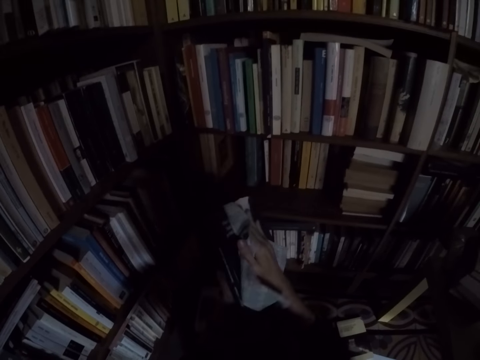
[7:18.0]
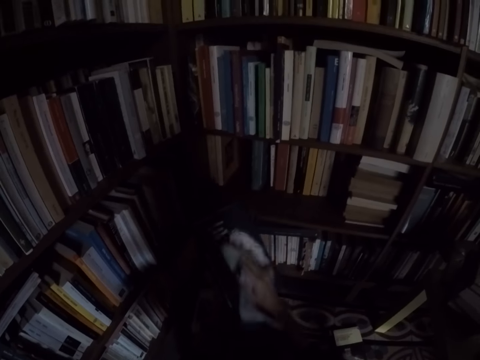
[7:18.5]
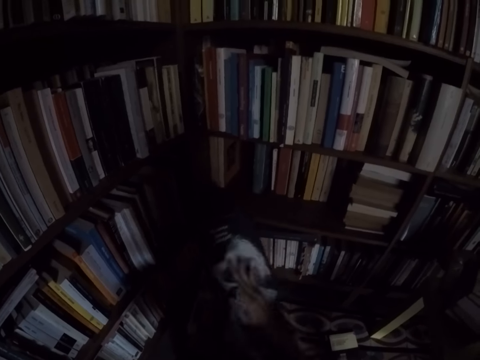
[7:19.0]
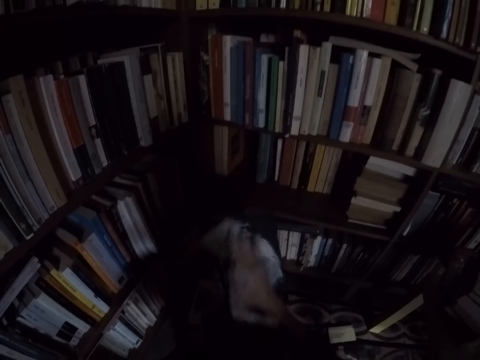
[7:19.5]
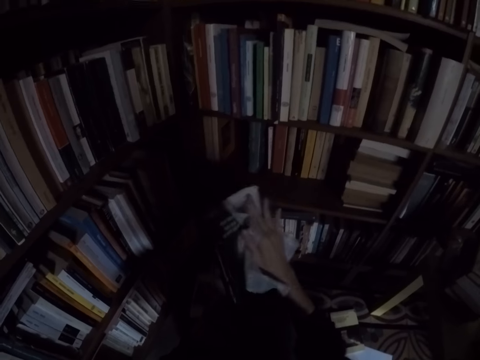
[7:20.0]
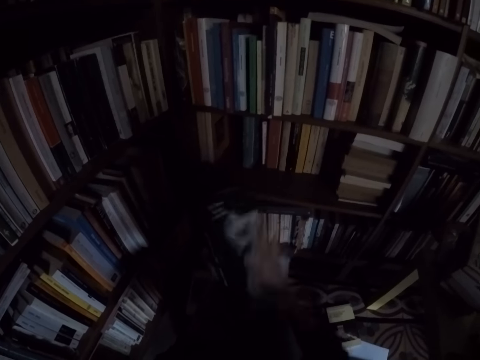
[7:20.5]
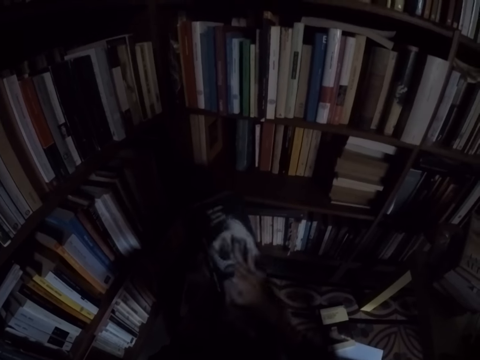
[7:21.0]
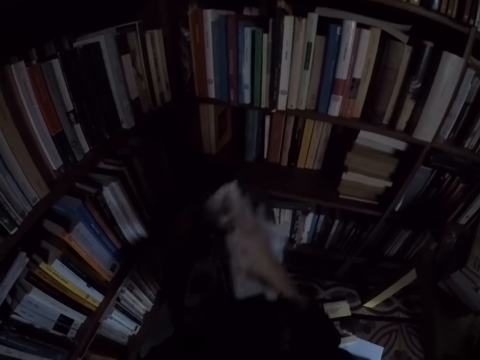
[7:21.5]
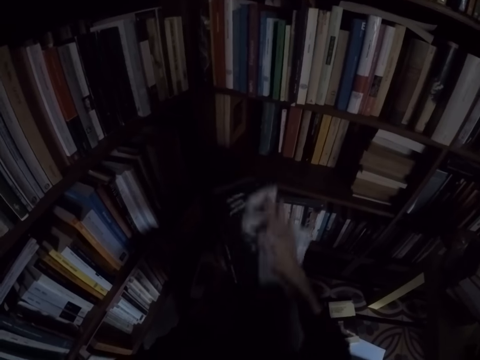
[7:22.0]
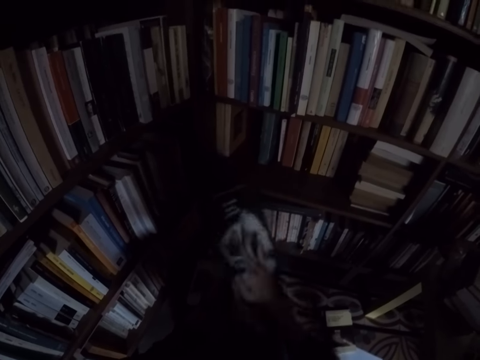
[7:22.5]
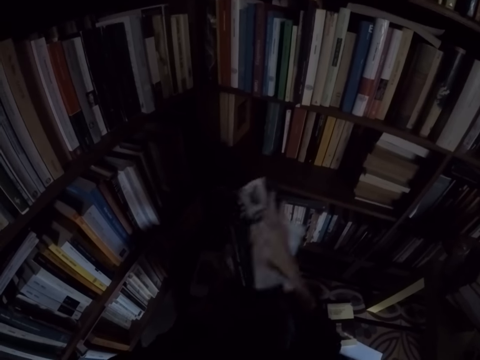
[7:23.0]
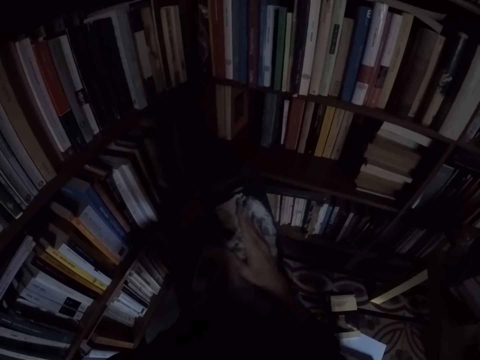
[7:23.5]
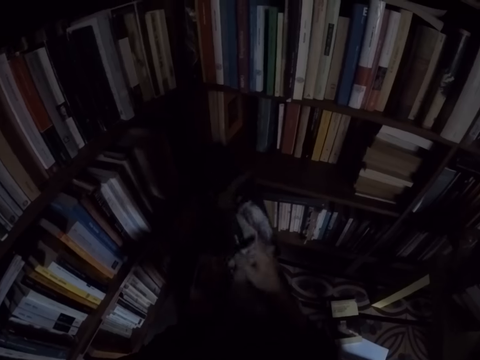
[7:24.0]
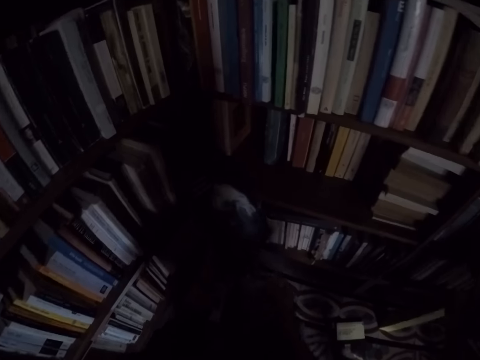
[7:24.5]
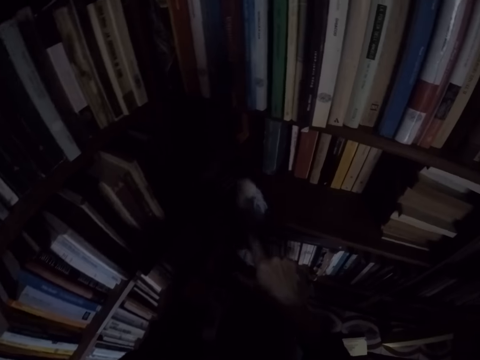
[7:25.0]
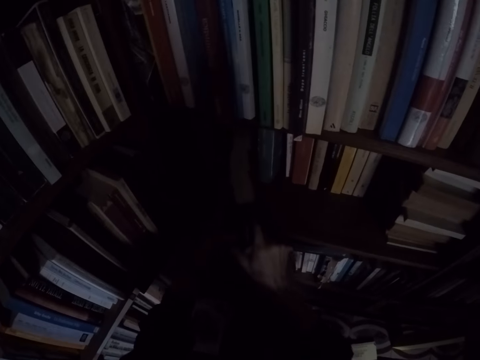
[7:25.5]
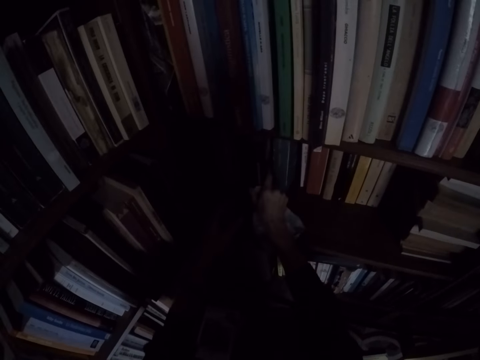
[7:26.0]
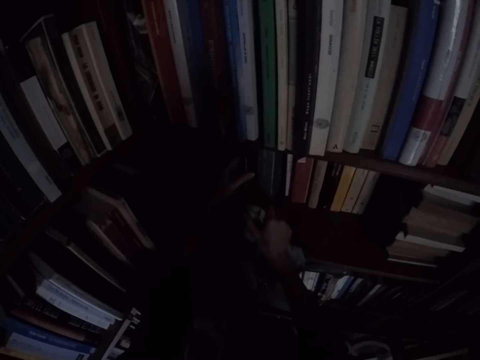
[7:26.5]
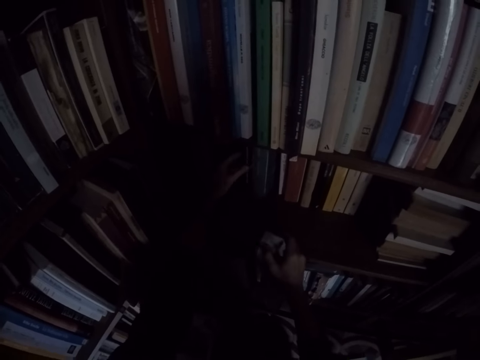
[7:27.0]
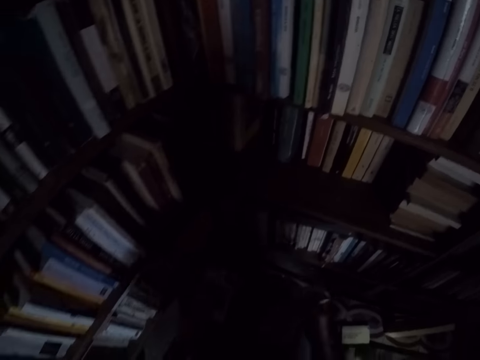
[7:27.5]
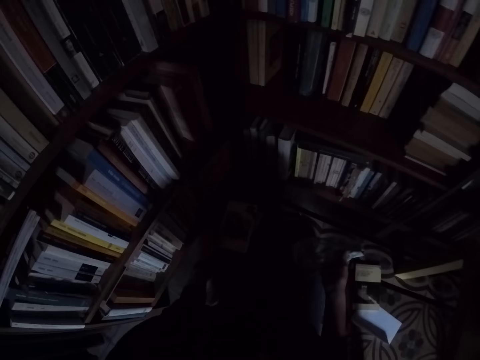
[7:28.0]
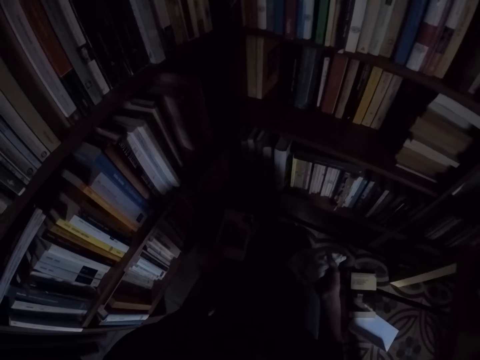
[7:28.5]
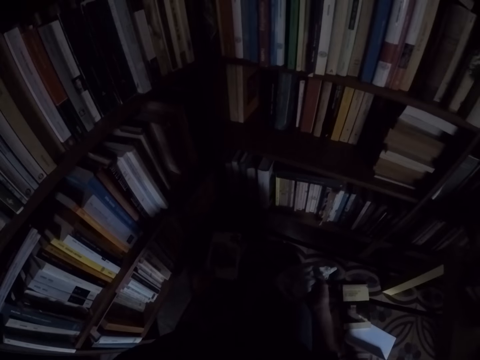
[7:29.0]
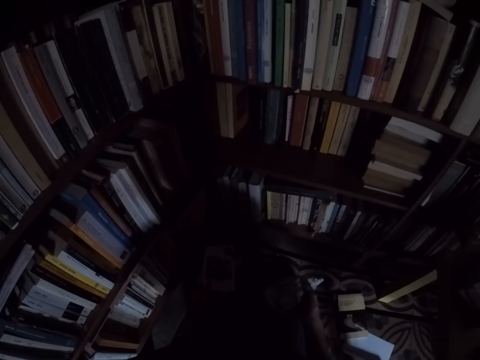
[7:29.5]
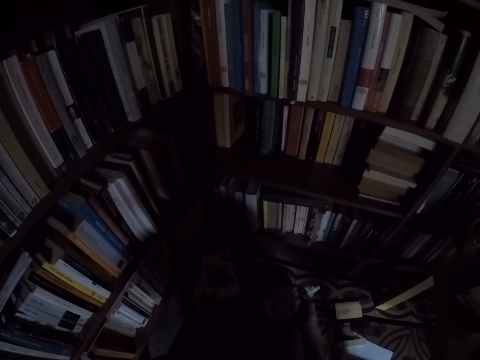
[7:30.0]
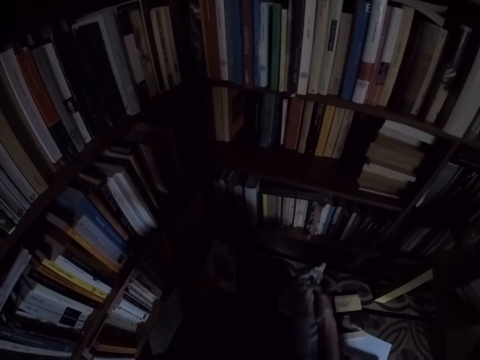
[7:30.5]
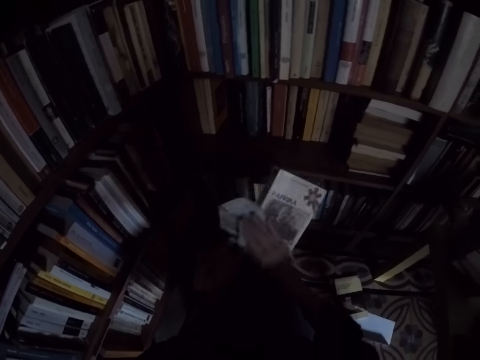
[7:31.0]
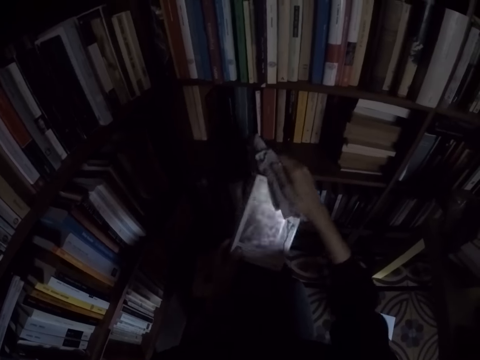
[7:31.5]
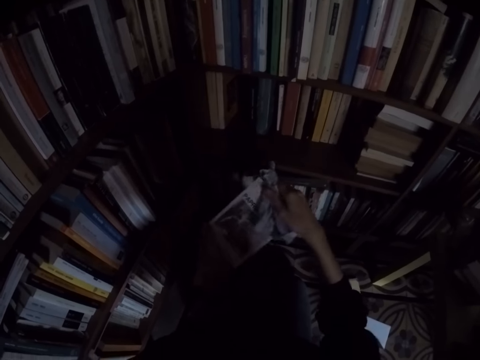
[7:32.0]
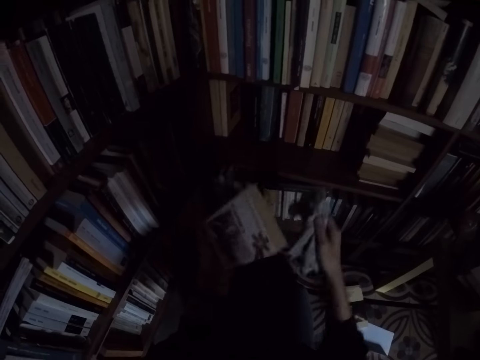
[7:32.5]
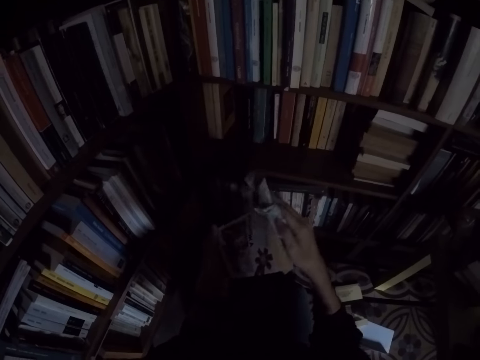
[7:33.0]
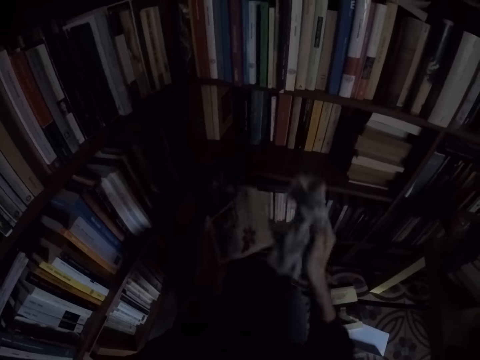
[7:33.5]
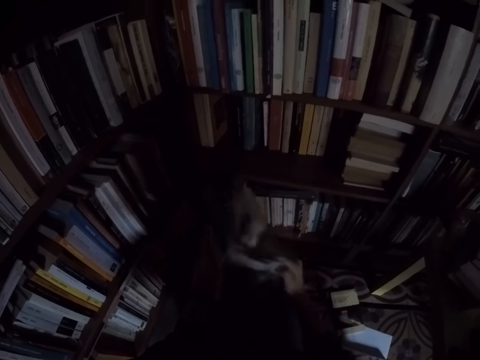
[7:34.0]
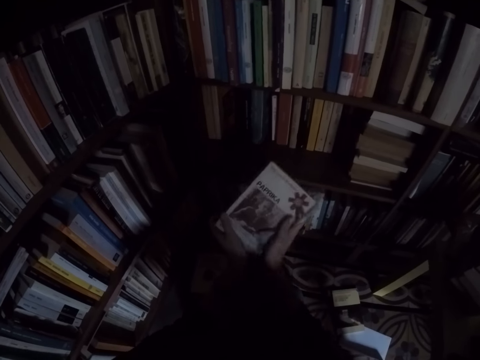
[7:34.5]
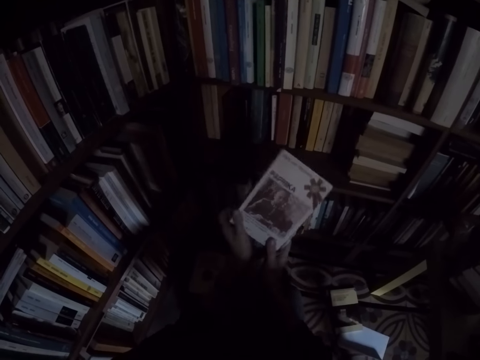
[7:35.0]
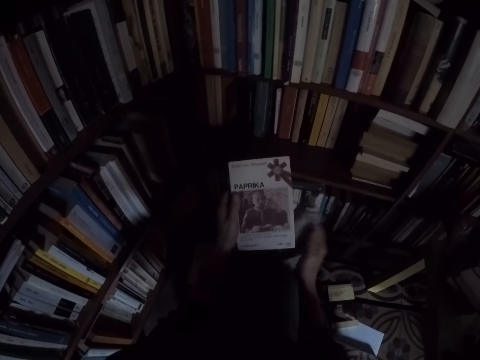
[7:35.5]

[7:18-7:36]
The camera wearer places the book on the shelf with his left hand. He takes the book from the top of another book with his left hand. He cleans the book with the rag in his right hand.

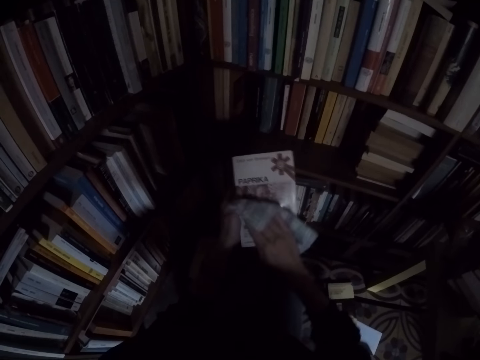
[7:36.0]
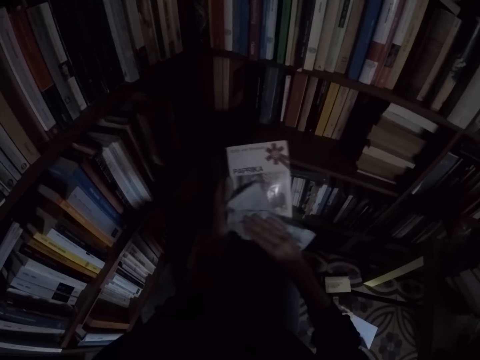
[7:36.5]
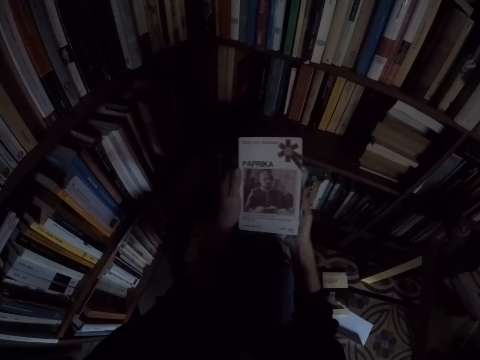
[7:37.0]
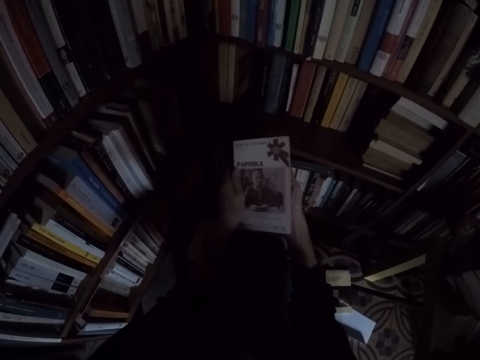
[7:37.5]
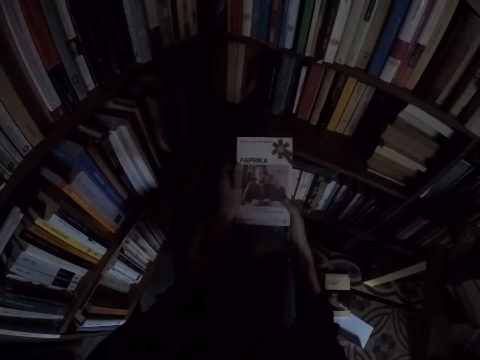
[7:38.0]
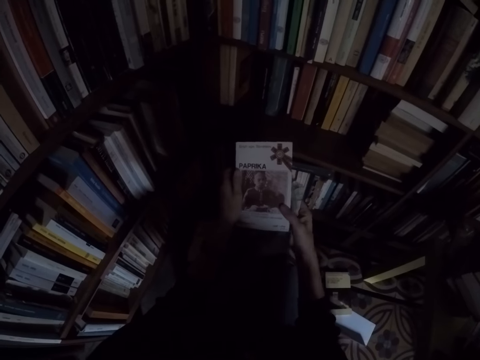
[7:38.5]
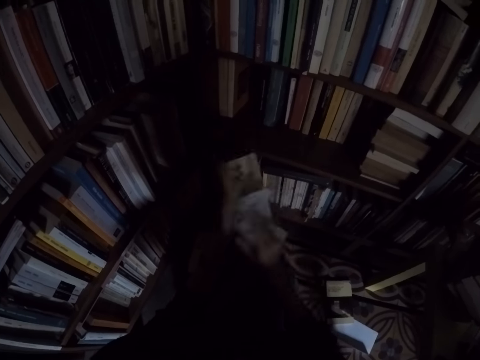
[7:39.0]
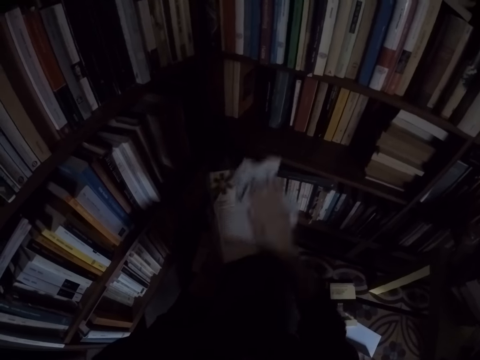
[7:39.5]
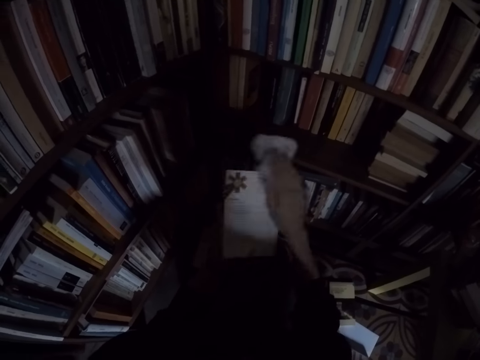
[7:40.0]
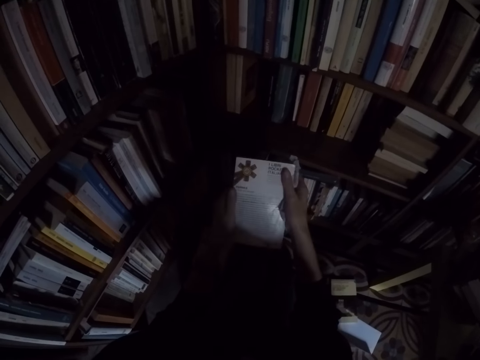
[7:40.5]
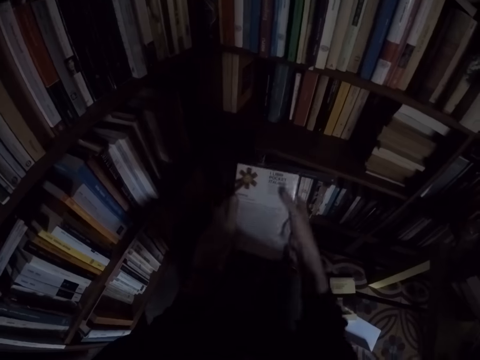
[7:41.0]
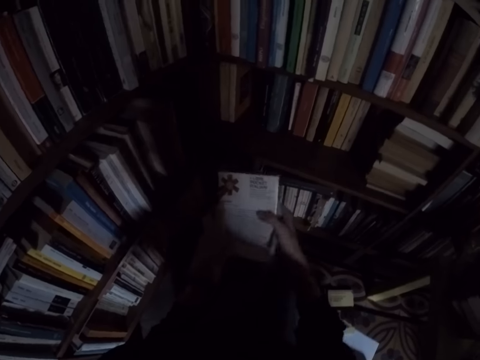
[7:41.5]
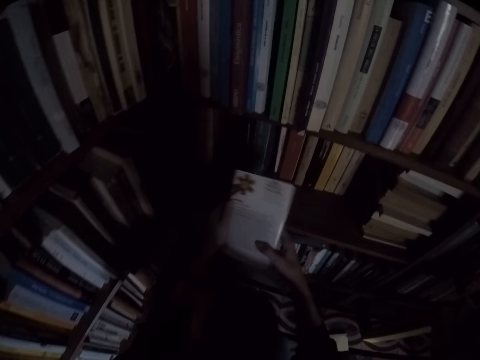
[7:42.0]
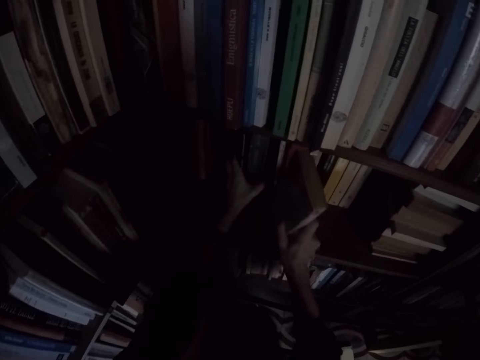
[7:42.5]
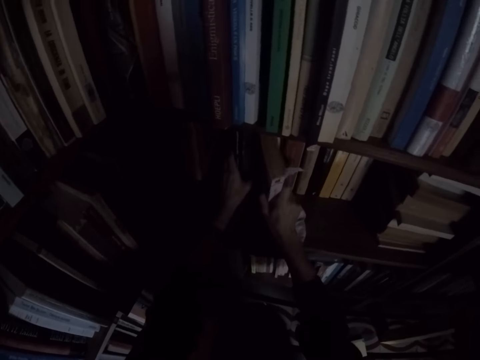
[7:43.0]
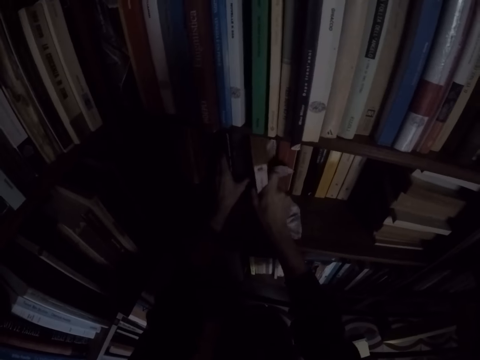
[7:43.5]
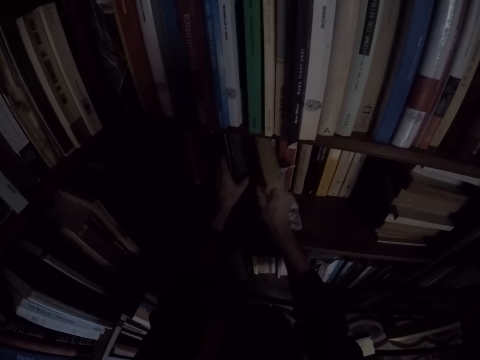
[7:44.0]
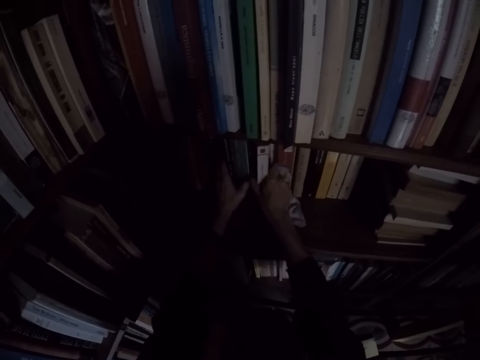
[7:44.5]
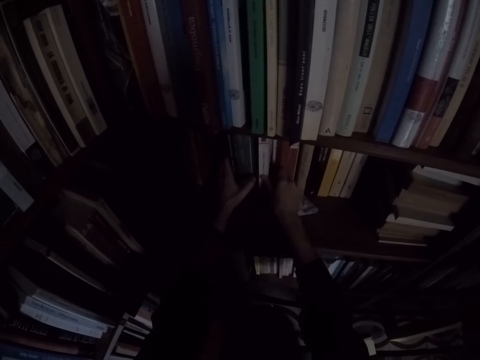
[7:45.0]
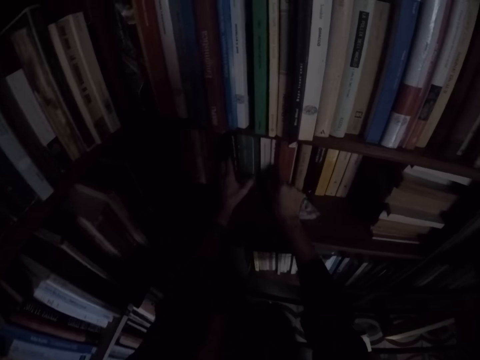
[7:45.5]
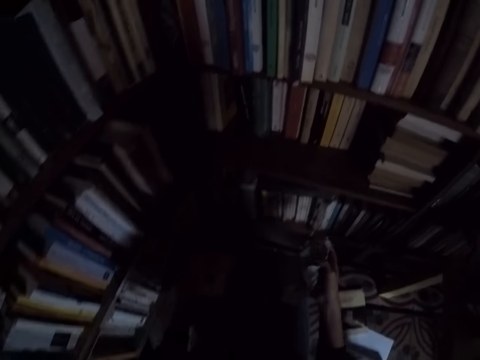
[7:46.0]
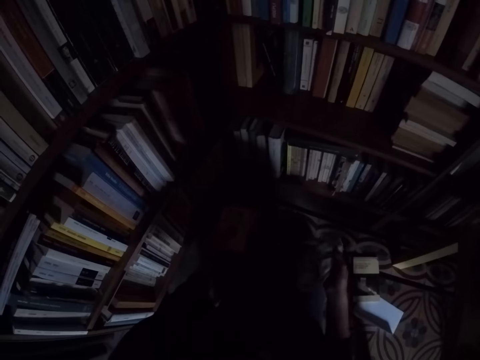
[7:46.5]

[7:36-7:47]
The camera wearer places the book in between books on the shelf.
